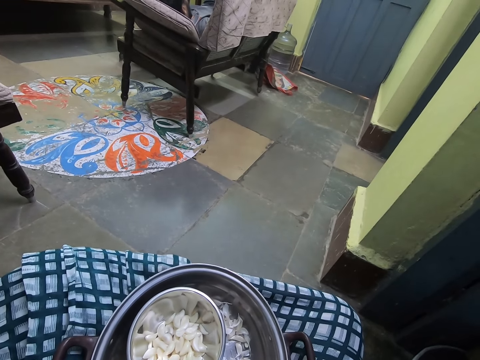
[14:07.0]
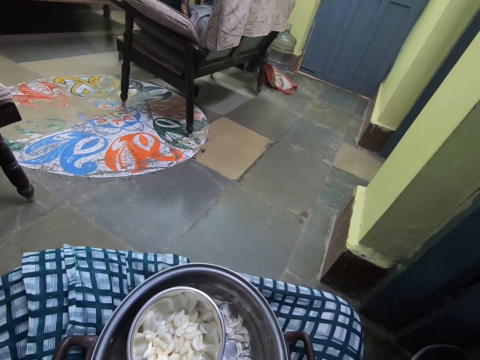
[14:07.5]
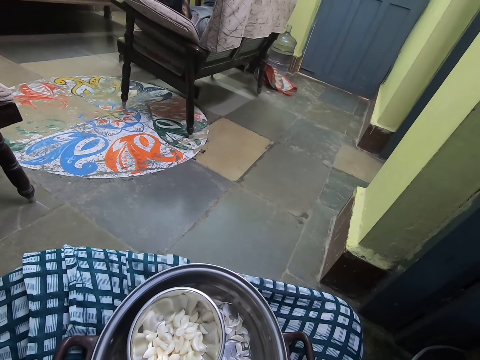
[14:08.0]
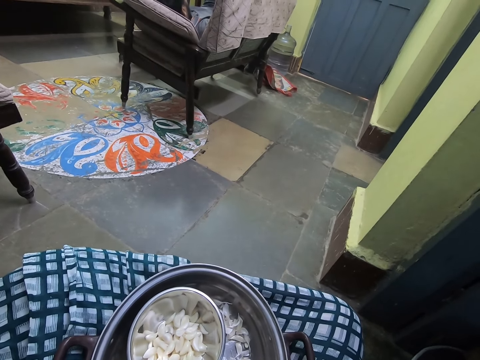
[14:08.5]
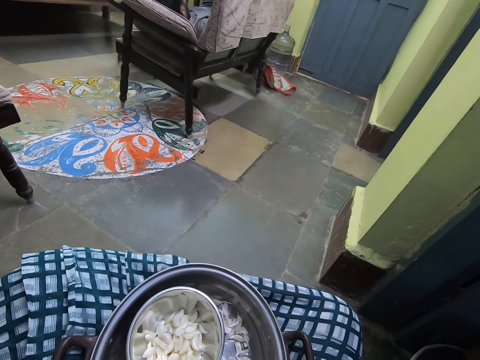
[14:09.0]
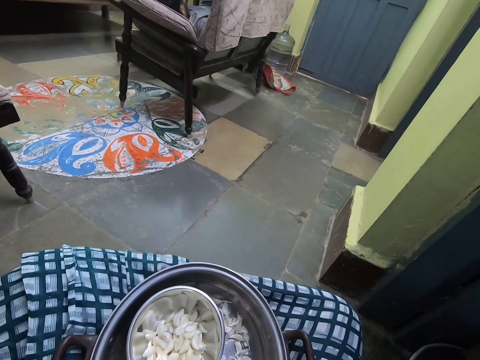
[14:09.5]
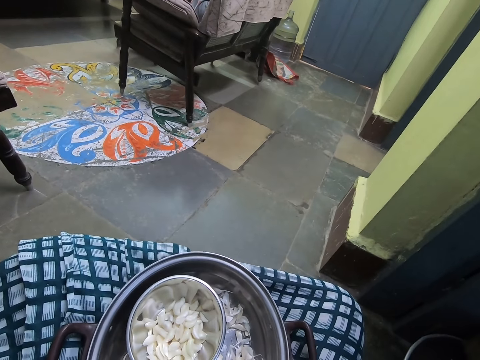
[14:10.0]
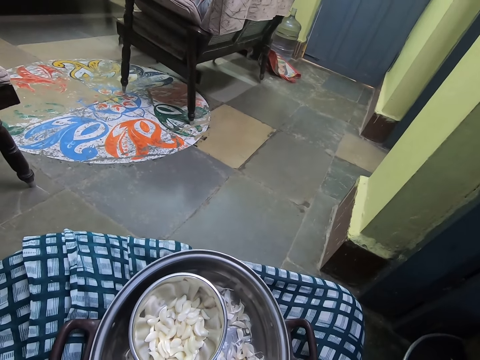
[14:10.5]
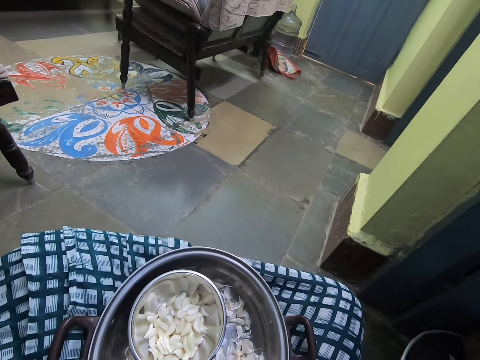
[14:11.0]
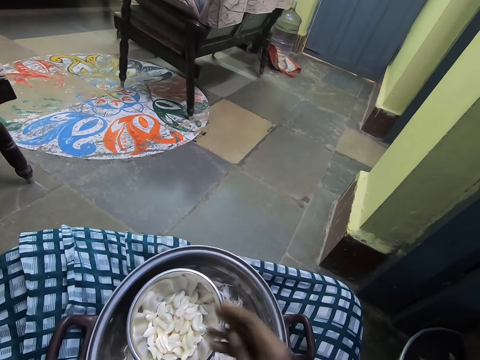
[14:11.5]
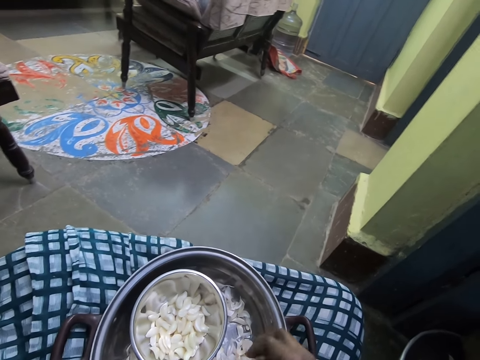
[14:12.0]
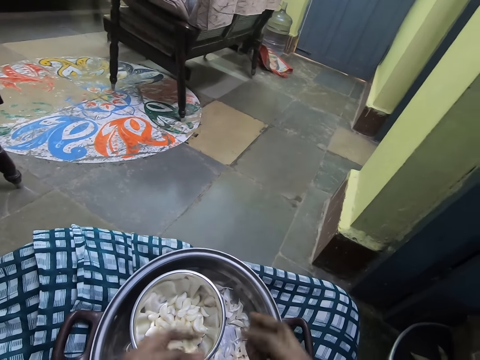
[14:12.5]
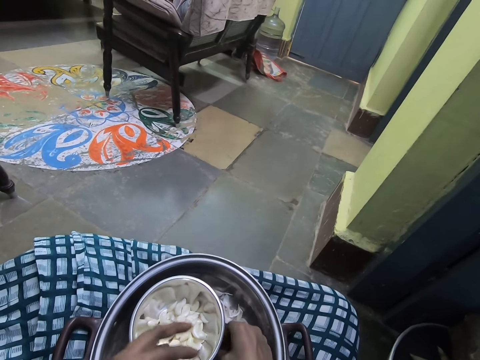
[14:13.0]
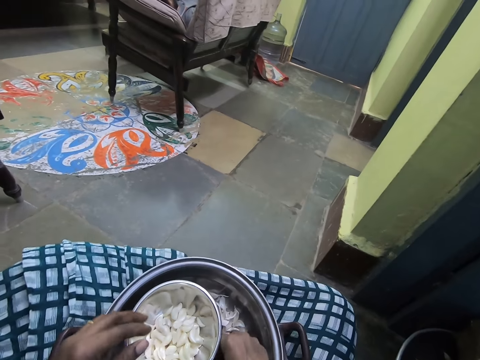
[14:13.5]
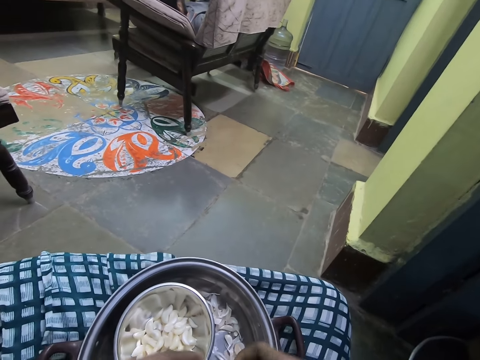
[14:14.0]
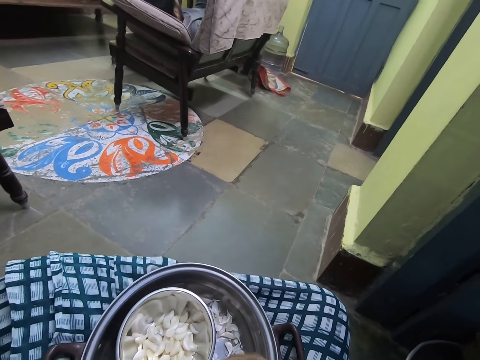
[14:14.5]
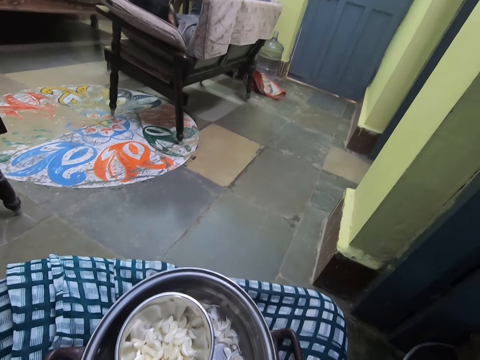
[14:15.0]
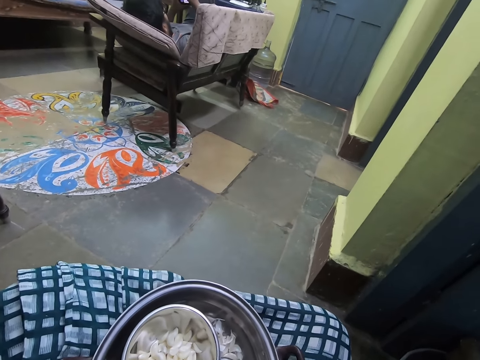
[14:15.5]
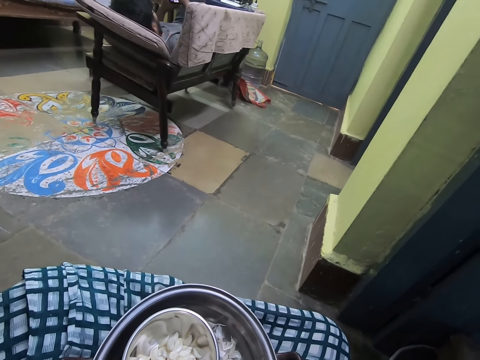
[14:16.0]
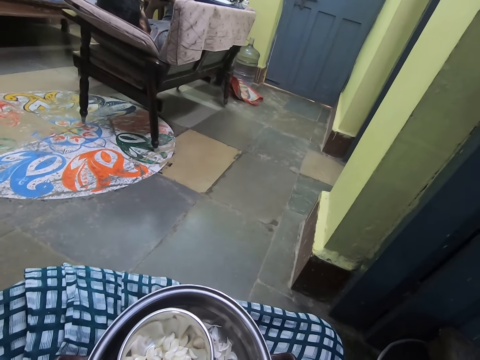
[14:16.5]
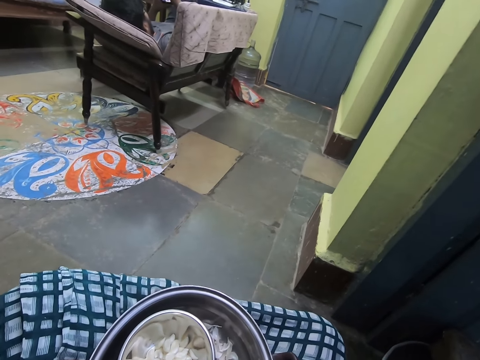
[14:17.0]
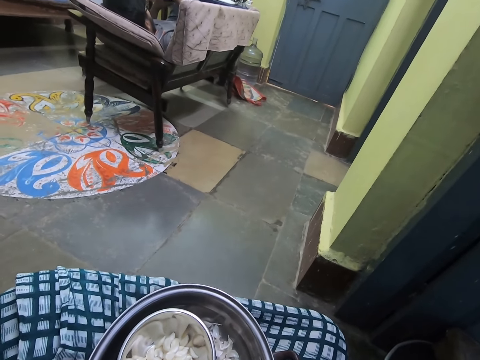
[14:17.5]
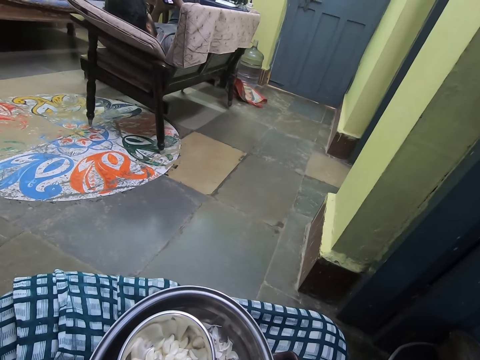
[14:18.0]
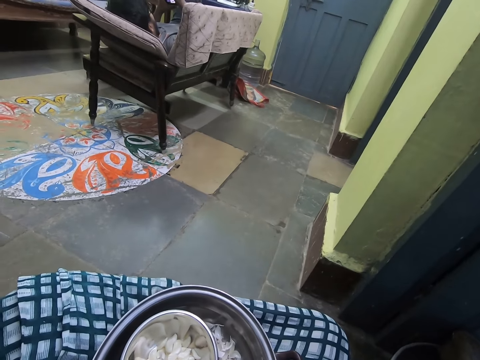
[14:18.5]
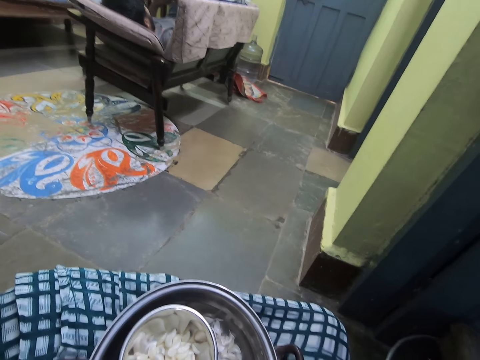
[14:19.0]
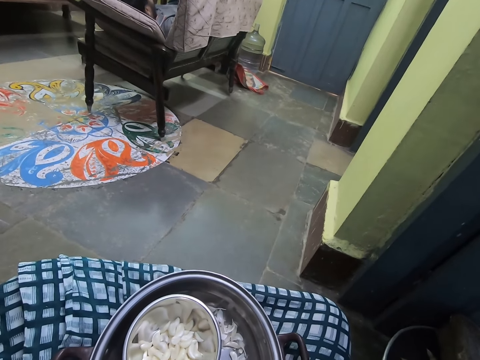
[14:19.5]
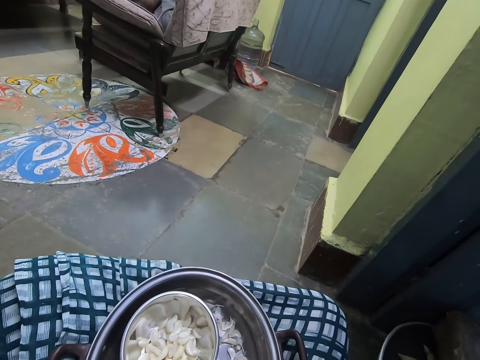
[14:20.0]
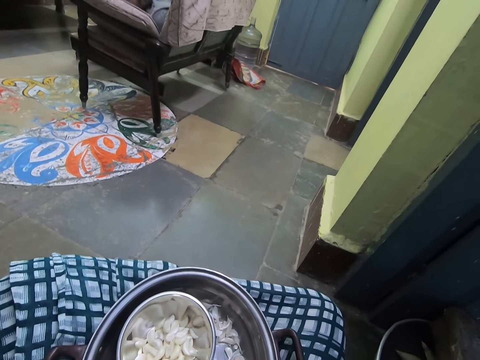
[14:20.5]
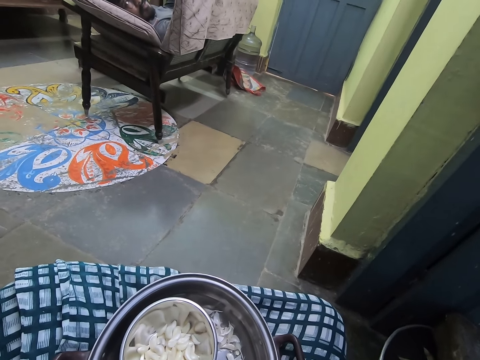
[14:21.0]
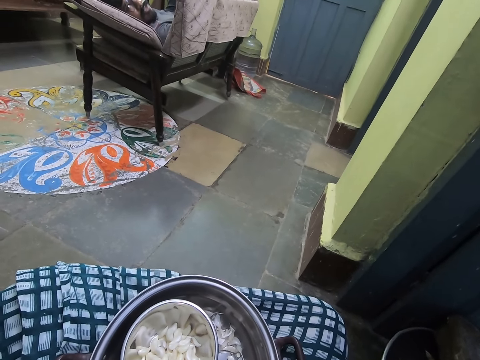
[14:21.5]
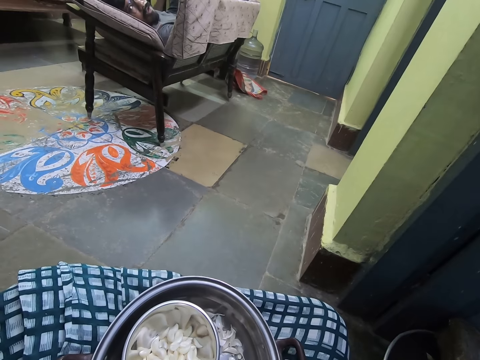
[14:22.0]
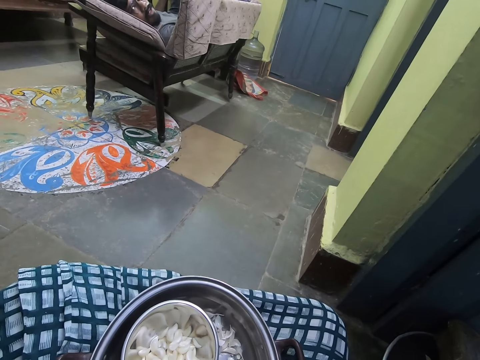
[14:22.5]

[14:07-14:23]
The camera wearer puts garlic in the bowl. They rub fingers. They pick the garlic from the cooking pot. They peel the garlic. They peel the garlic.

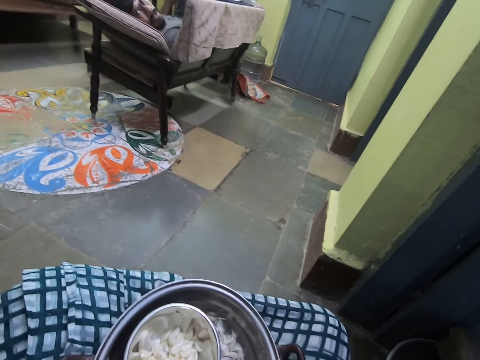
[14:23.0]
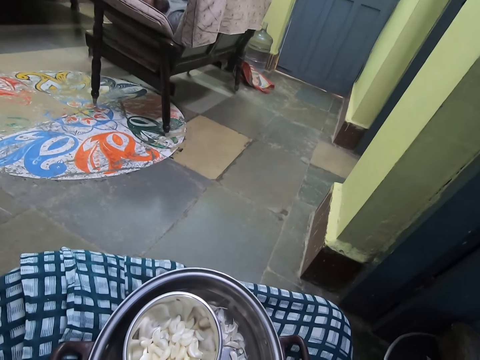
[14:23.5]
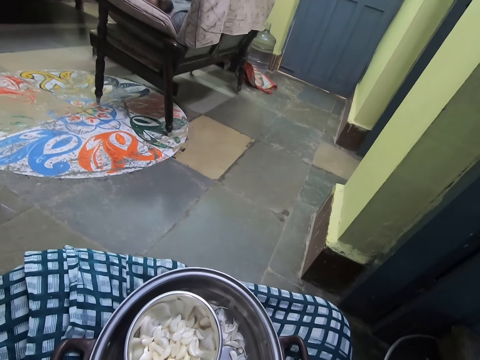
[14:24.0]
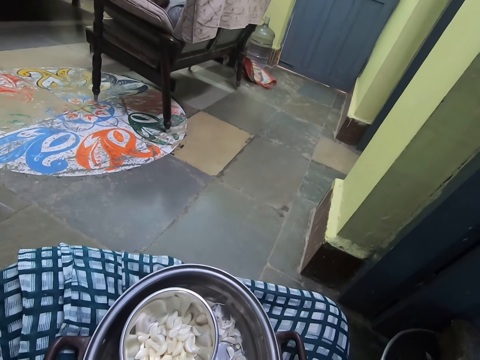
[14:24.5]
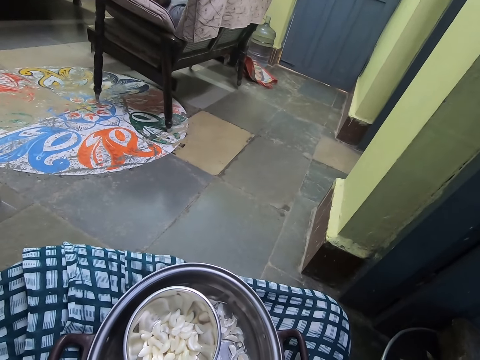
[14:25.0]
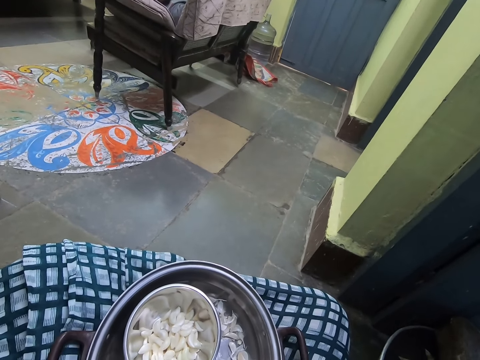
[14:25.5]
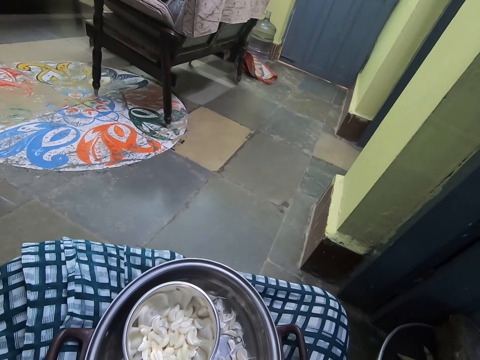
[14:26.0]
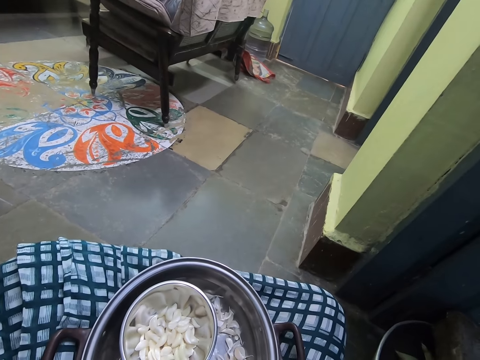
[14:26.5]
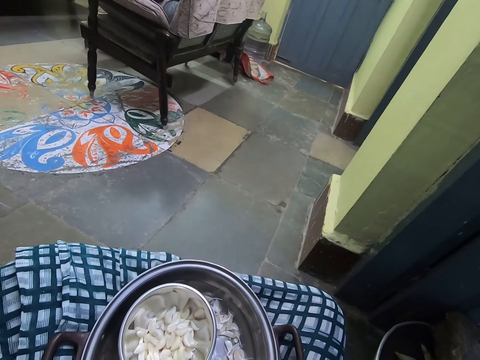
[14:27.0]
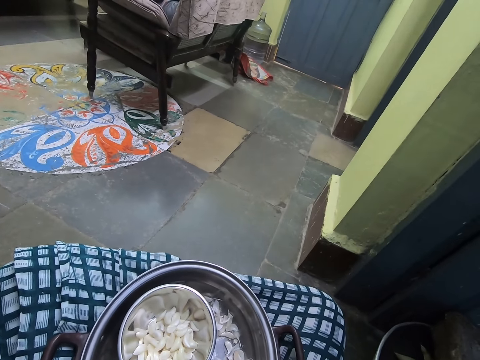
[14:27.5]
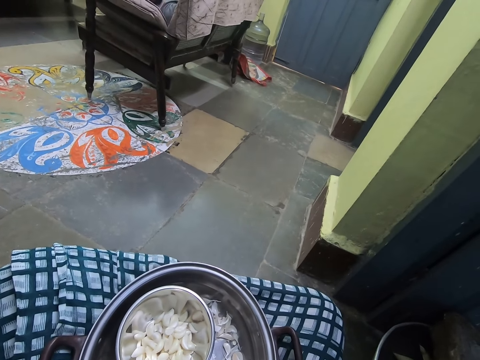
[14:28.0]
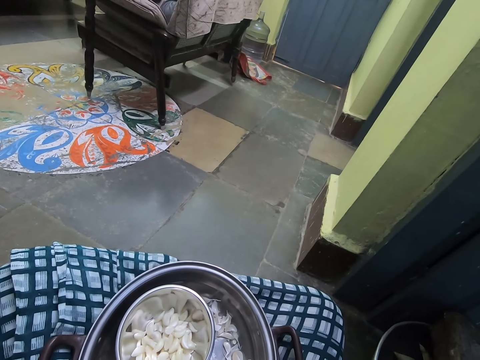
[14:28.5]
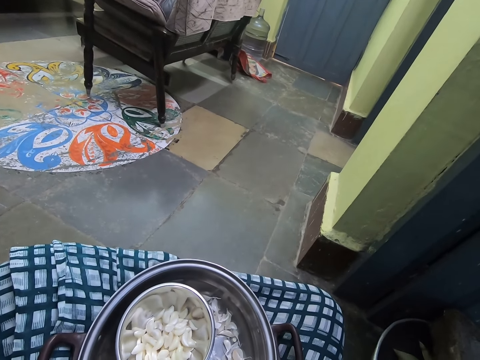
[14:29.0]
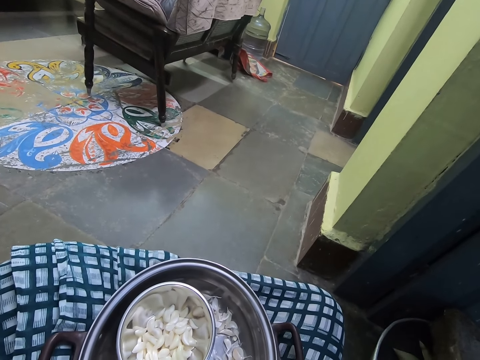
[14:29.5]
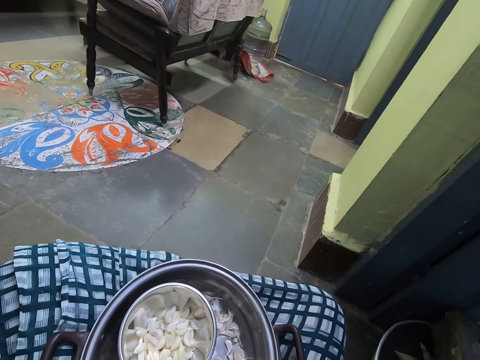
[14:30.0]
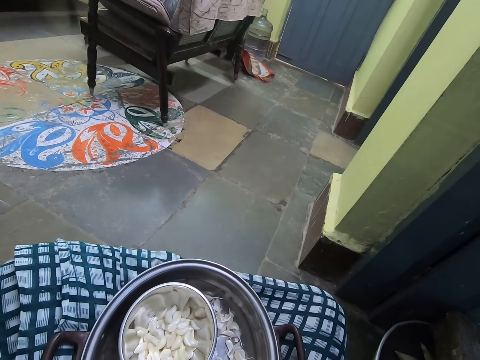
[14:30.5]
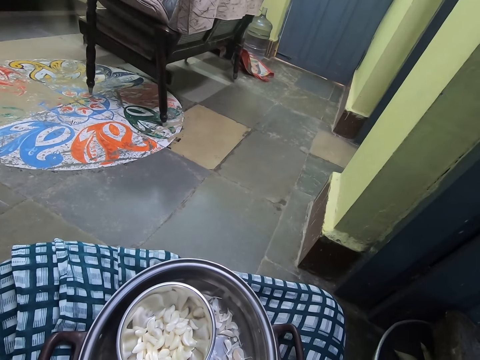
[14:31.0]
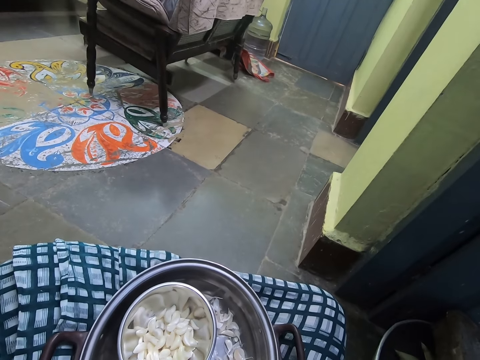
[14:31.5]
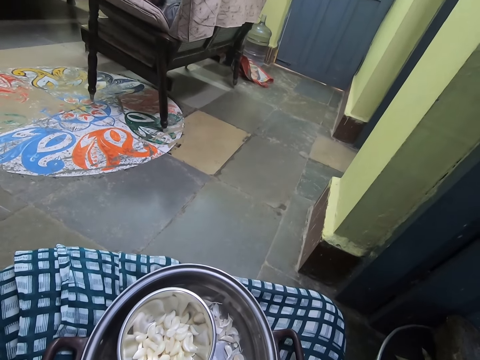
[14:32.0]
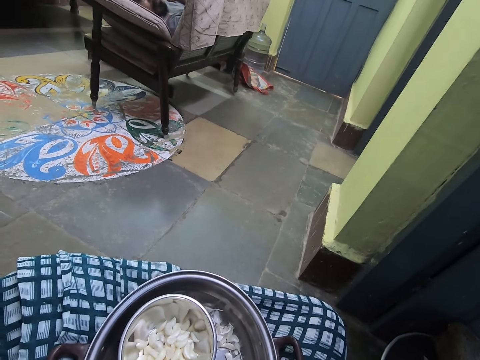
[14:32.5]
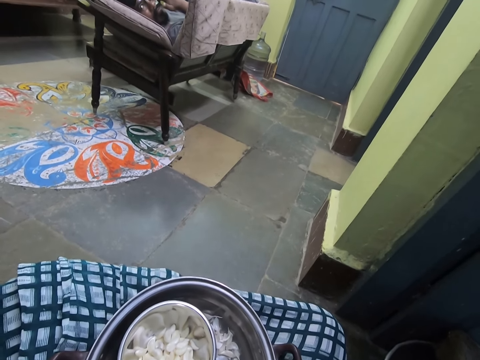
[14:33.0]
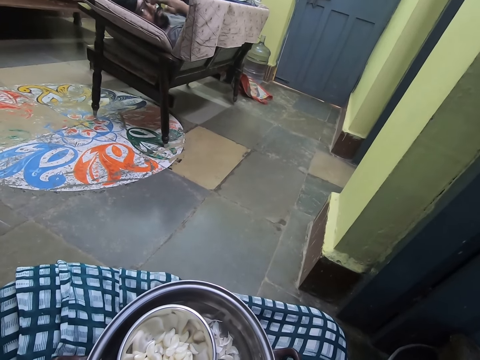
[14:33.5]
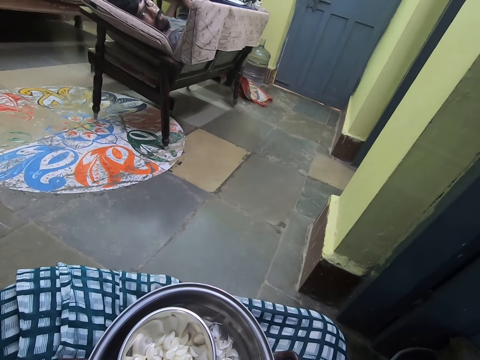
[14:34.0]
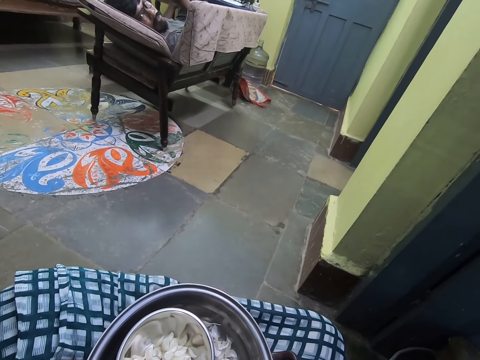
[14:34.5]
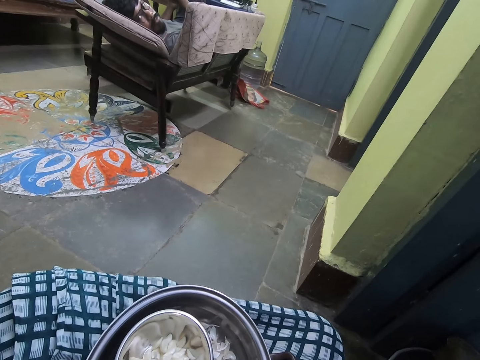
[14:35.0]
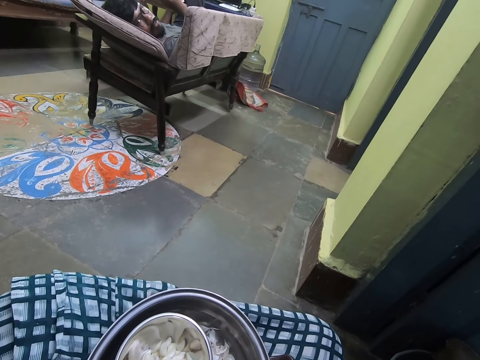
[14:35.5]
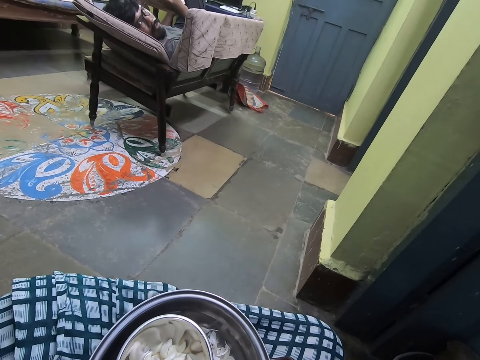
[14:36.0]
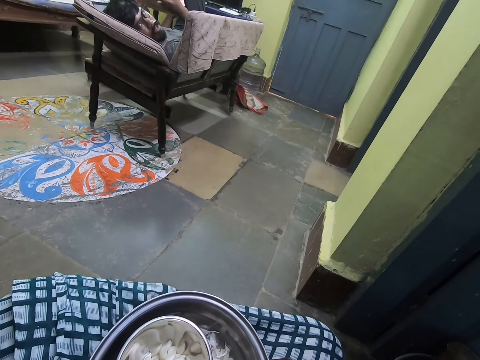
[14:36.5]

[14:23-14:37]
The camera wearer looks at a man.
